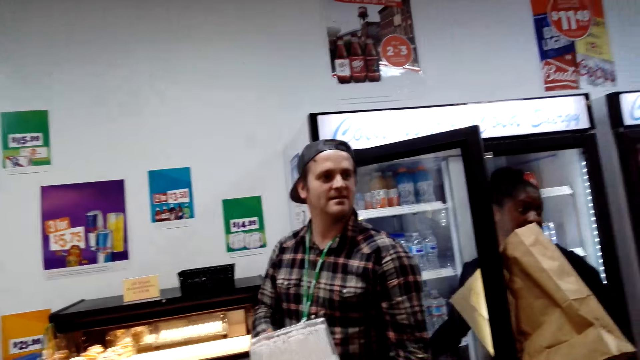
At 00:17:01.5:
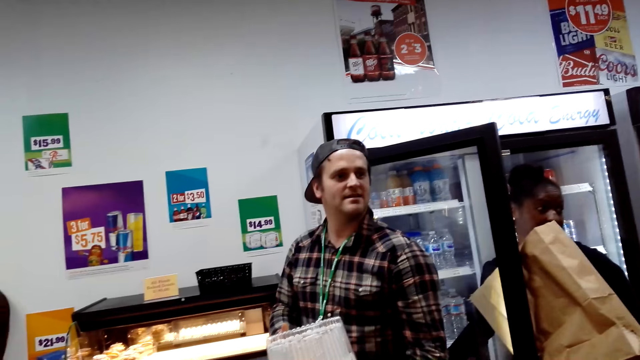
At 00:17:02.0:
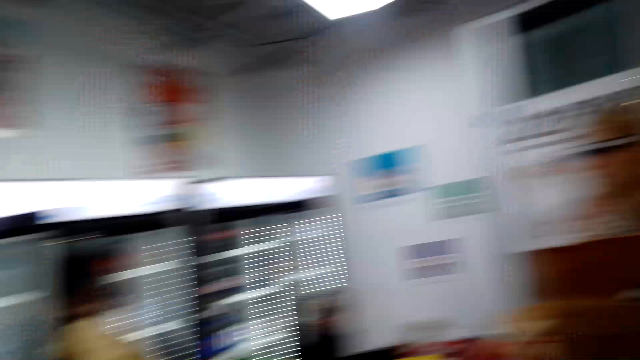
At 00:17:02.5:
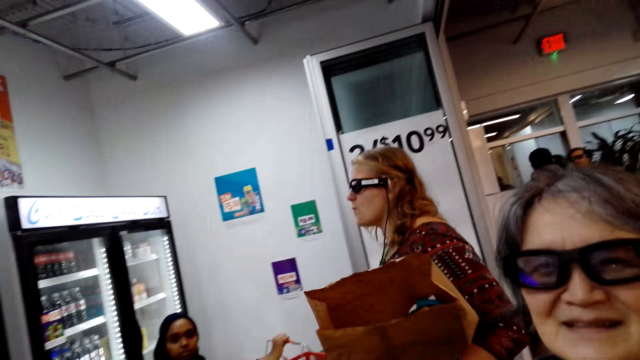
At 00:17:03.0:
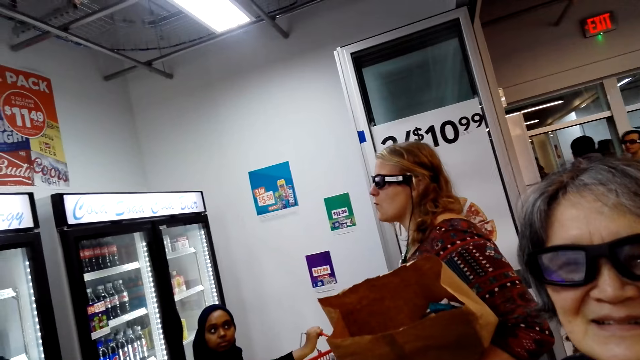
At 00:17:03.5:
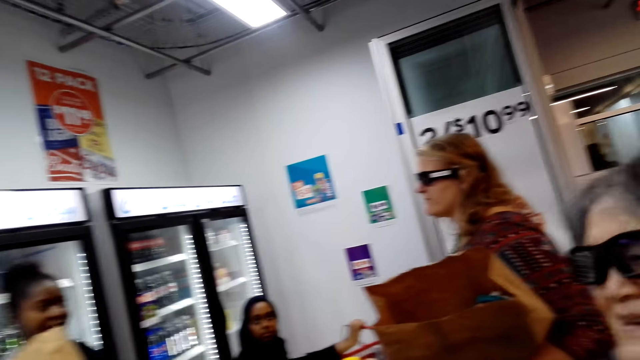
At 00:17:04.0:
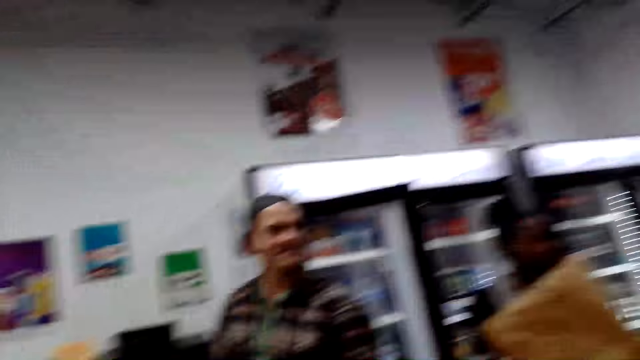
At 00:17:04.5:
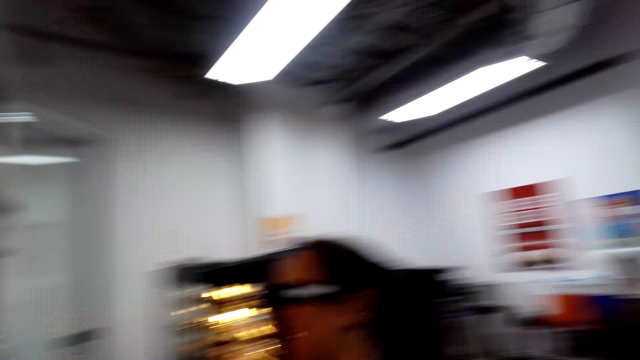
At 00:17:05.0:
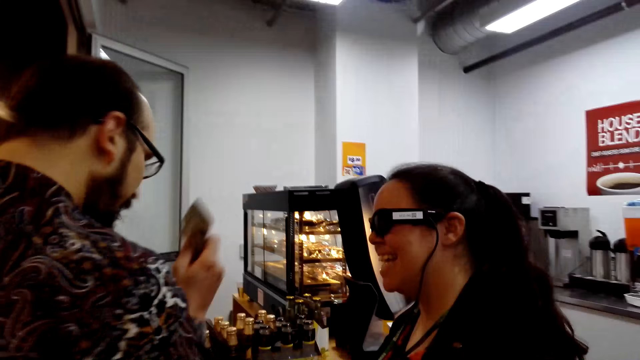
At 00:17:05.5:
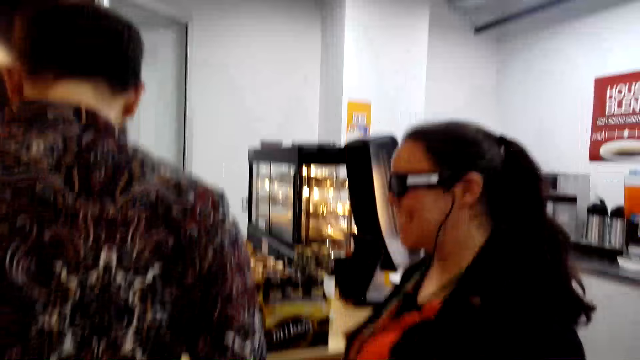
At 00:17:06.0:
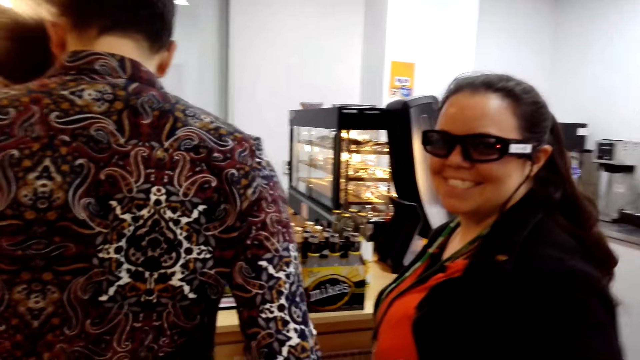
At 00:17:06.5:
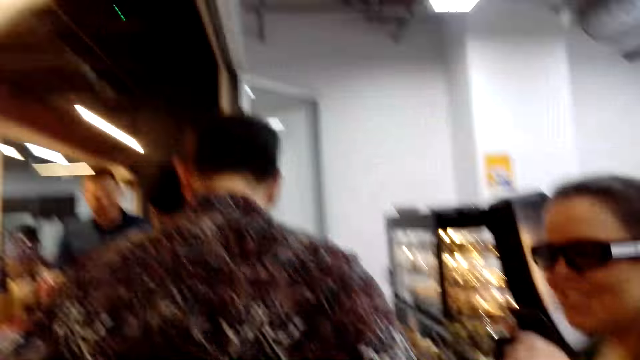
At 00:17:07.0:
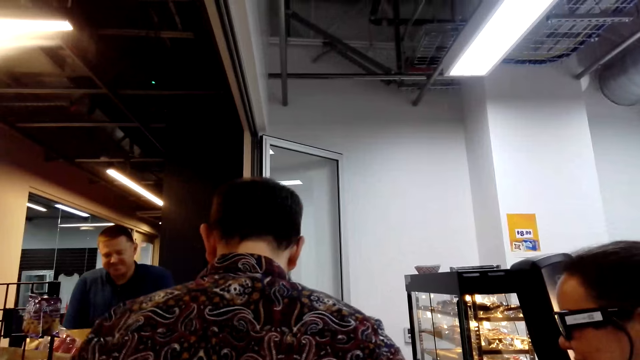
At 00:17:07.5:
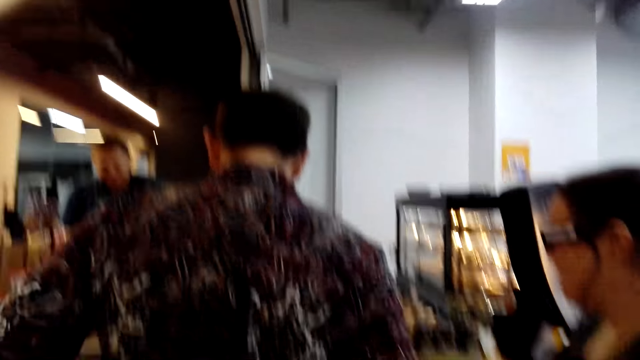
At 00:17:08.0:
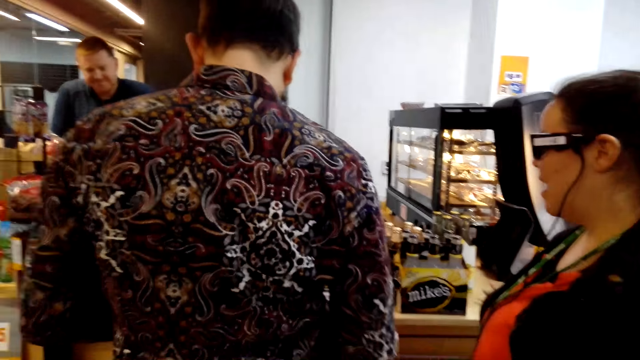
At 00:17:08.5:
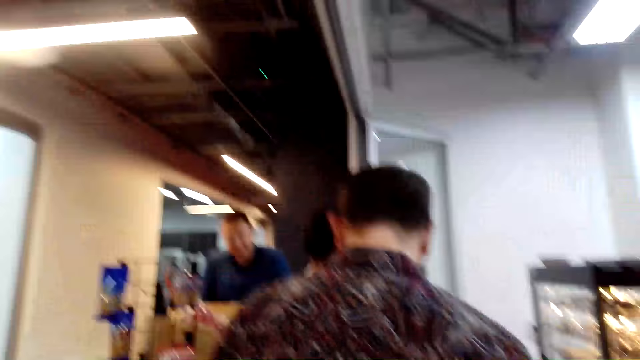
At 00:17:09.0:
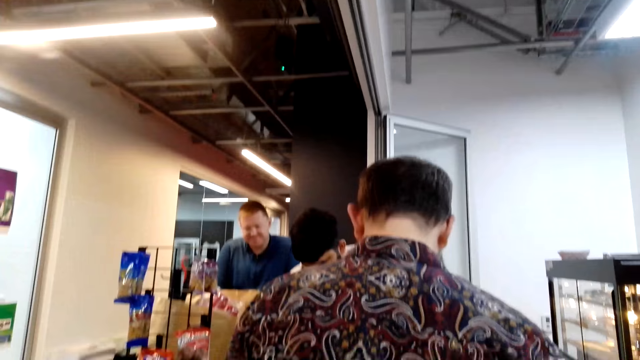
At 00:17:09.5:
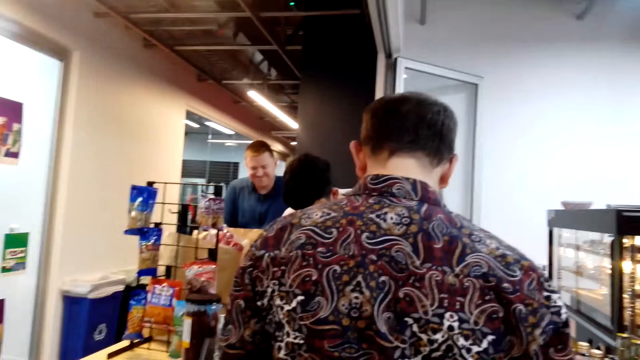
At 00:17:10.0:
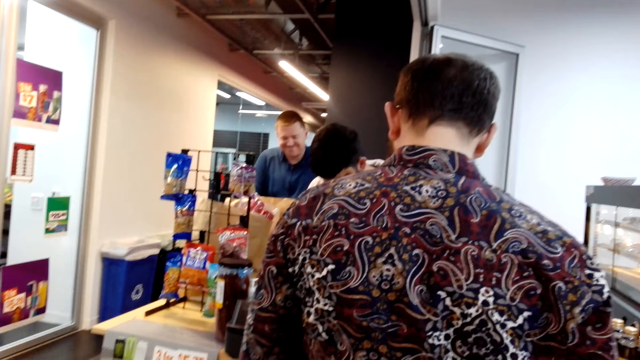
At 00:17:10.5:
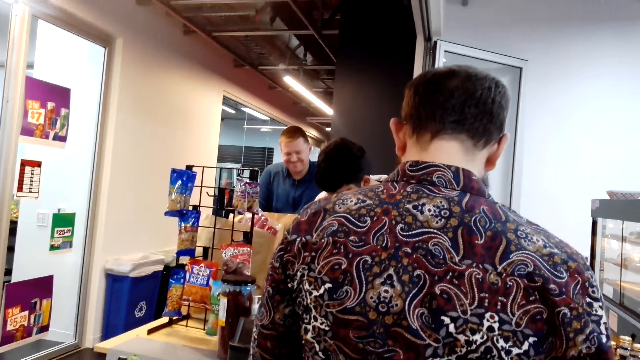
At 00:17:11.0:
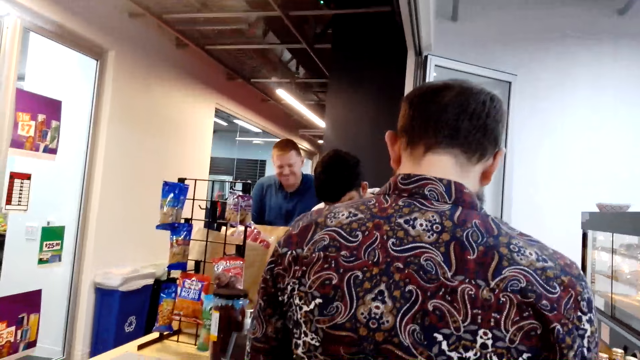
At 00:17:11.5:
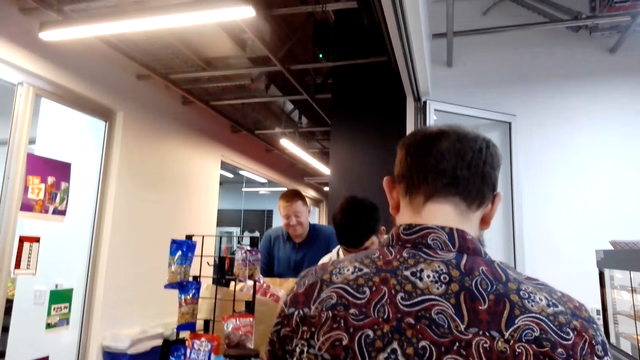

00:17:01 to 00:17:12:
A woman talks. A man lifts money. Another woman looks at the camera wearer. The man moves his hands. A cashier moves.

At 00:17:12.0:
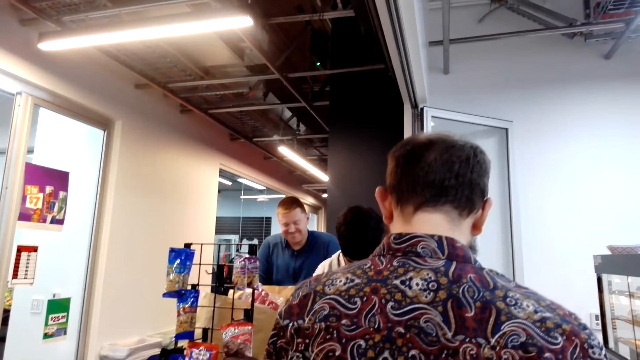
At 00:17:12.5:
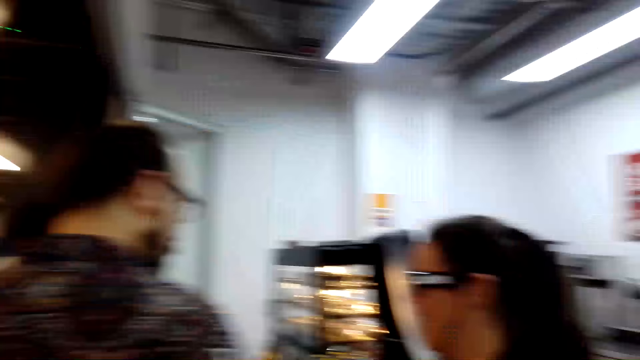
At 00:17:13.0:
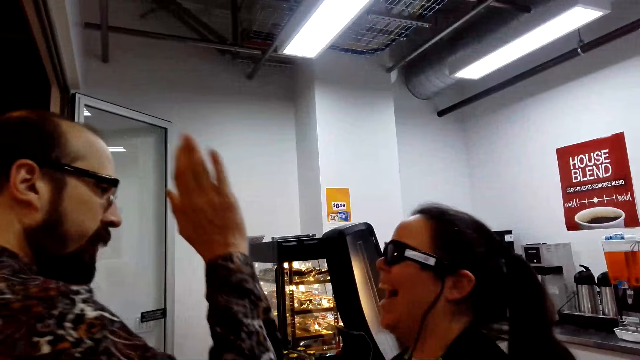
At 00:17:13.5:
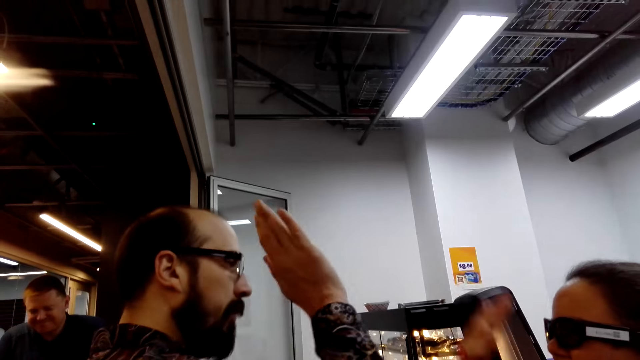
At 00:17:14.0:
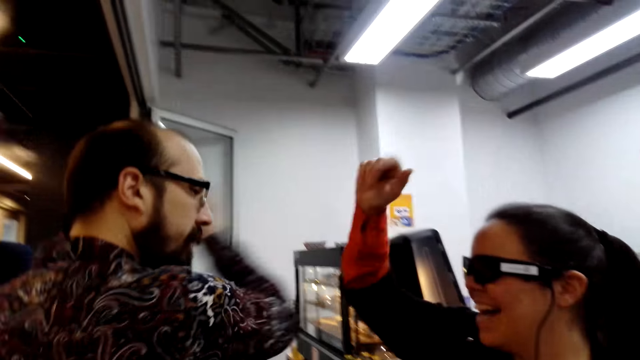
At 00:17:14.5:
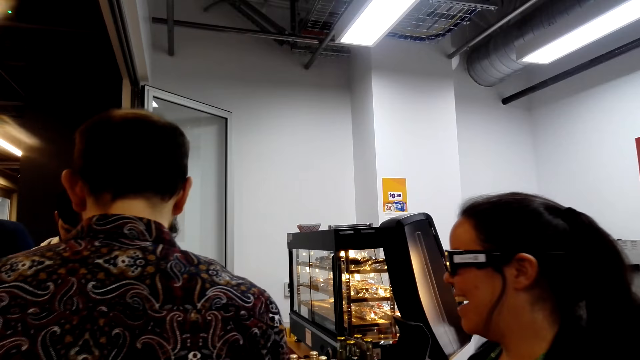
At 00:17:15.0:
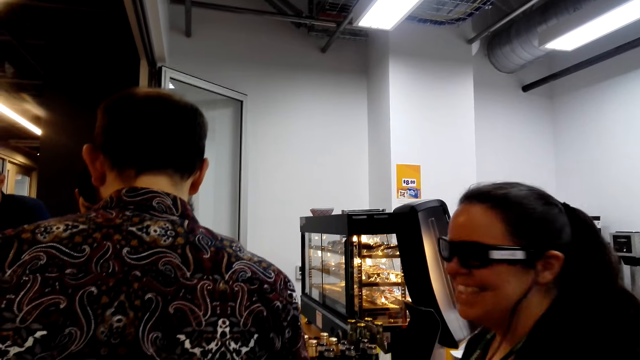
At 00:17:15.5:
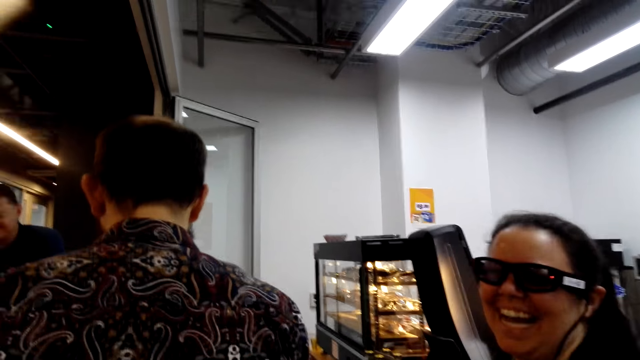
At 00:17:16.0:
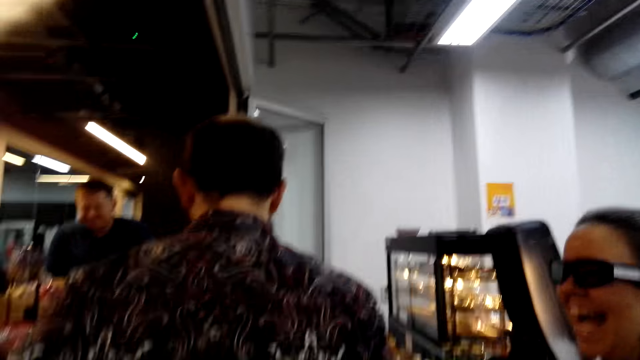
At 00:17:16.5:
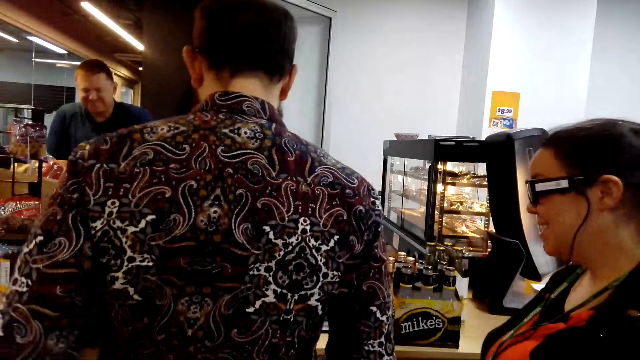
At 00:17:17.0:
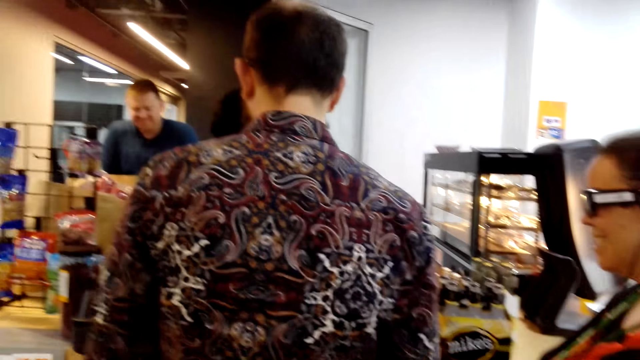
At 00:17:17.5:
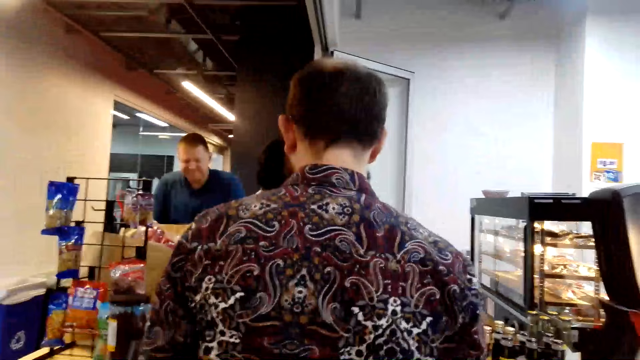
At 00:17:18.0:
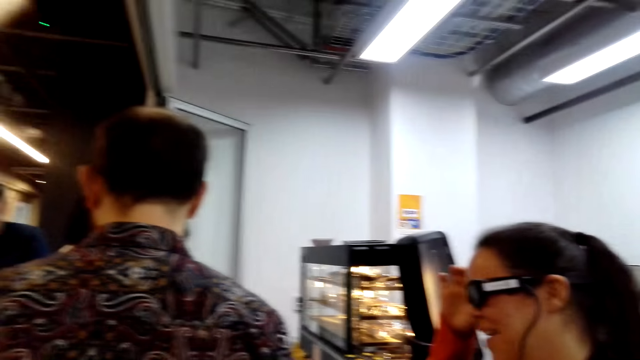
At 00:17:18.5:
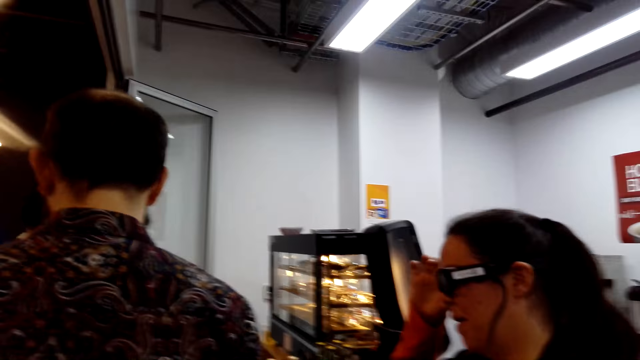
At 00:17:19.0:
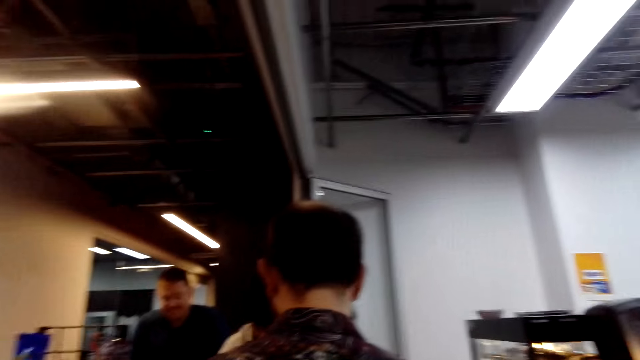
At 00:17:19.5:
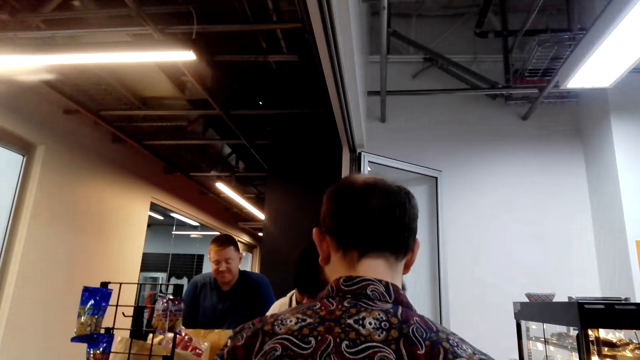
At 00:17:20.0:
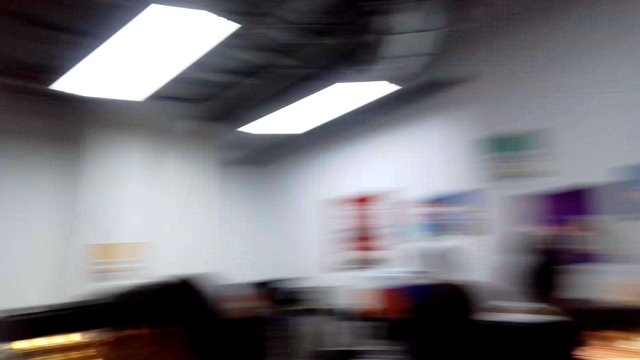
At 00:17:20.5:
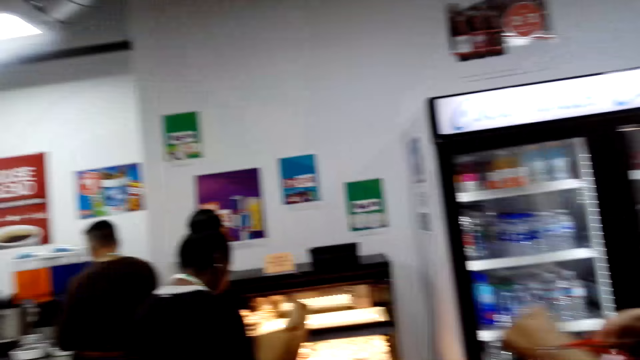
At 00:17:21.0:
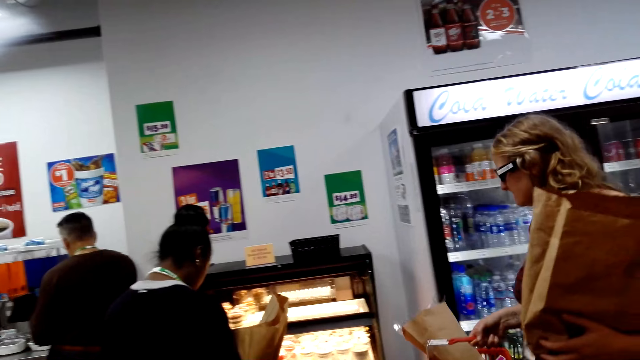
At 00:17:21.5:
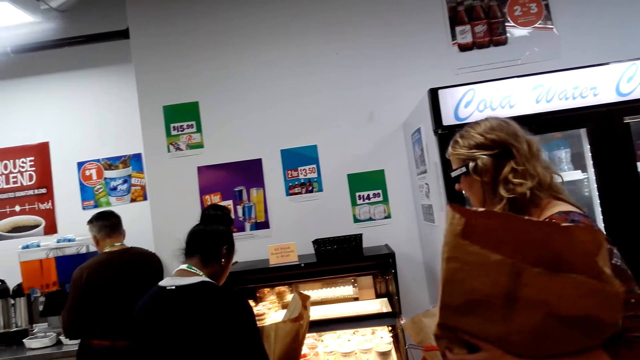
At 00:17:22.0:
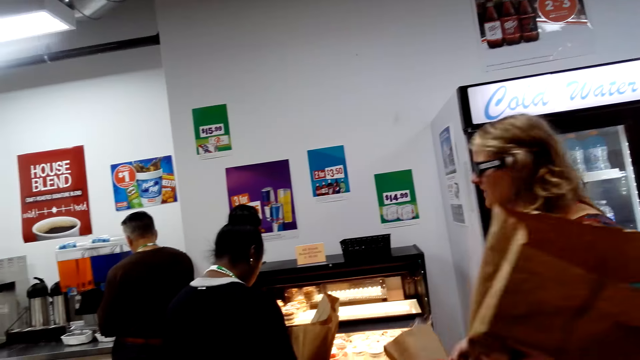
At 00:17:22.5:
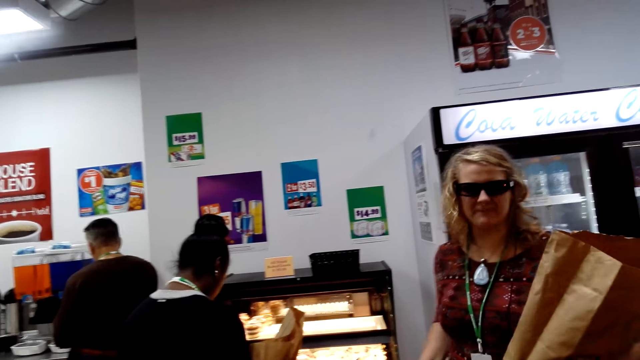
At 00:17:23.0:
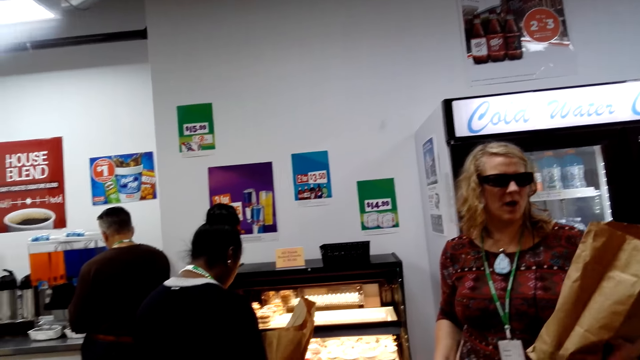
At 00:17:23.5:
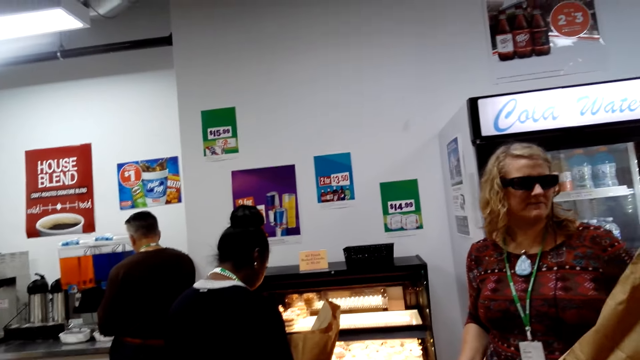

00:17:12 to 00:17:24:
A man taps a woman at the hand. The woman looks at the camera wearer. The camera wearer looks around. Another woman walks.
